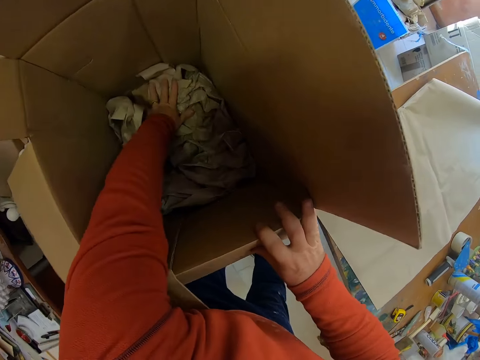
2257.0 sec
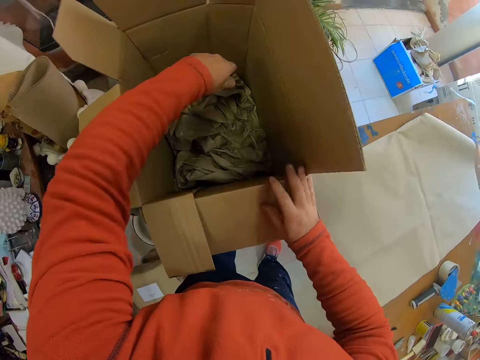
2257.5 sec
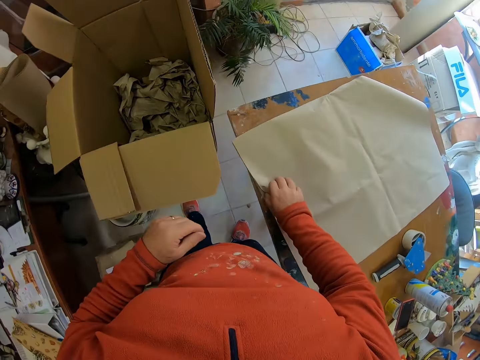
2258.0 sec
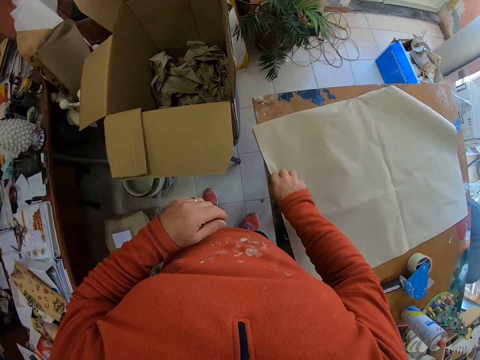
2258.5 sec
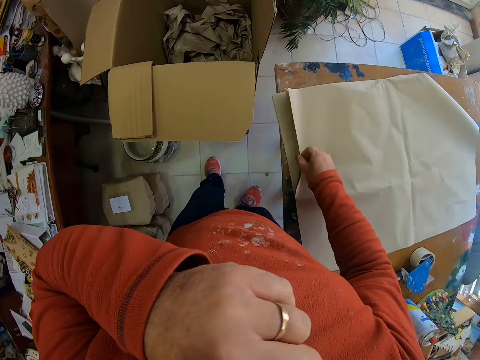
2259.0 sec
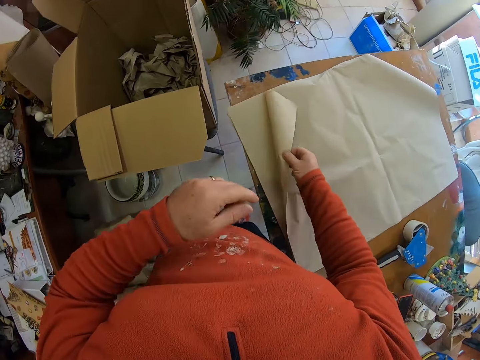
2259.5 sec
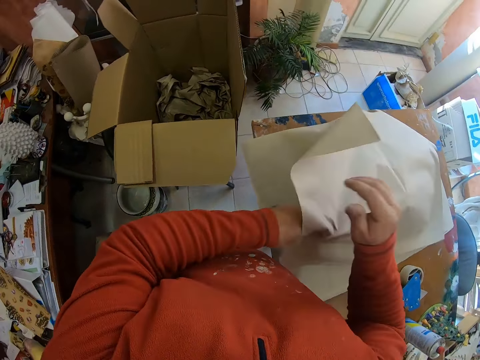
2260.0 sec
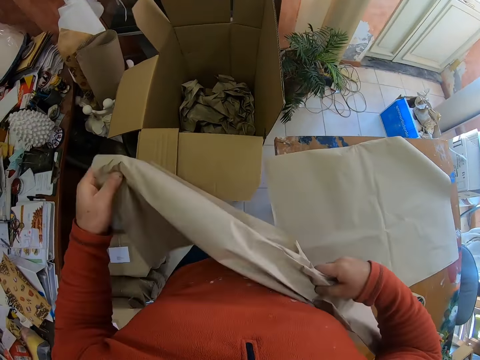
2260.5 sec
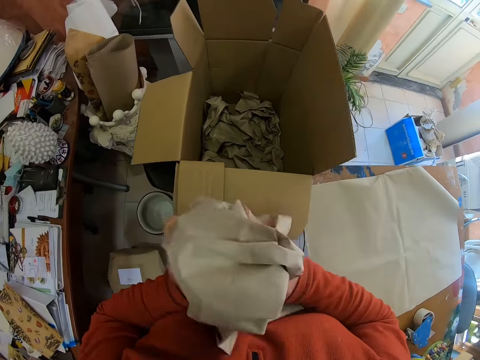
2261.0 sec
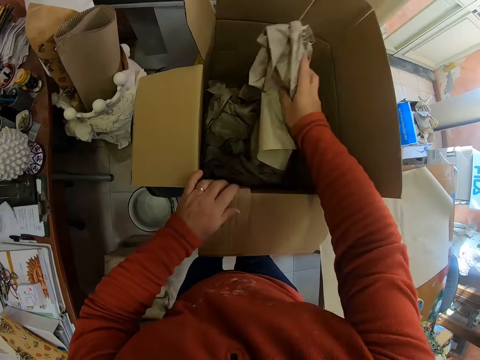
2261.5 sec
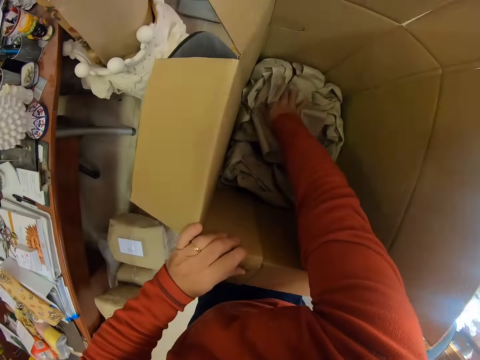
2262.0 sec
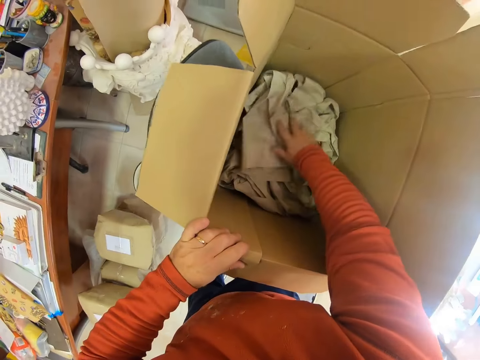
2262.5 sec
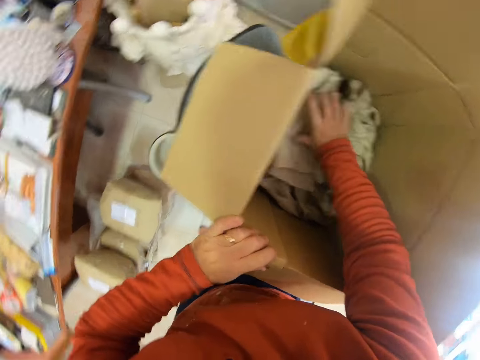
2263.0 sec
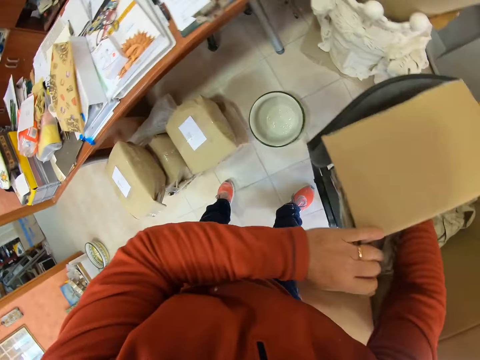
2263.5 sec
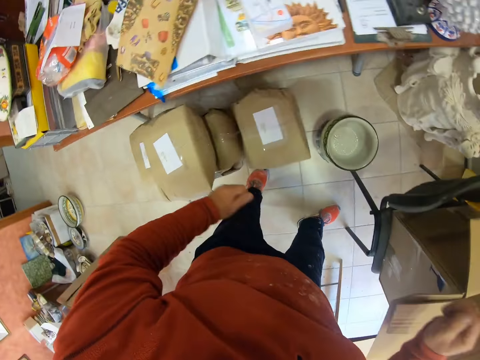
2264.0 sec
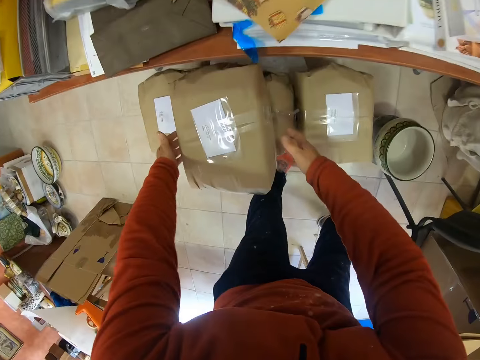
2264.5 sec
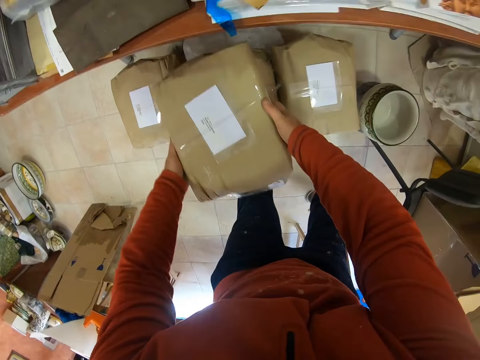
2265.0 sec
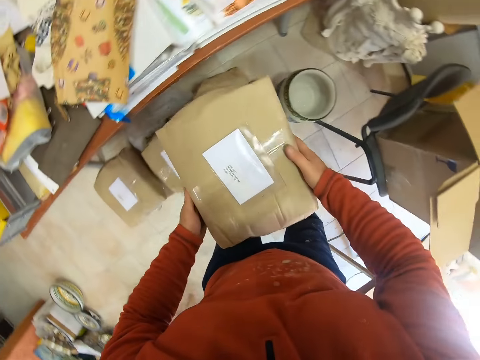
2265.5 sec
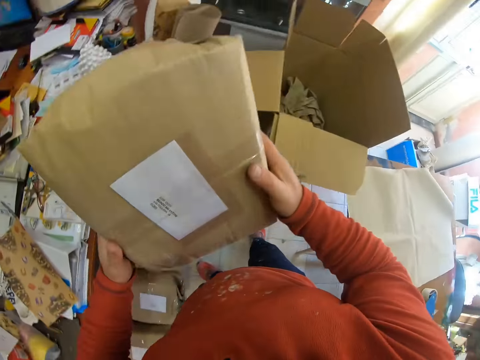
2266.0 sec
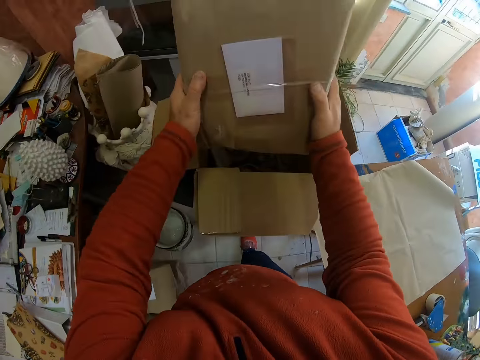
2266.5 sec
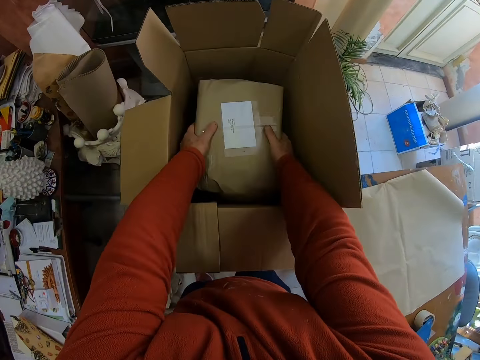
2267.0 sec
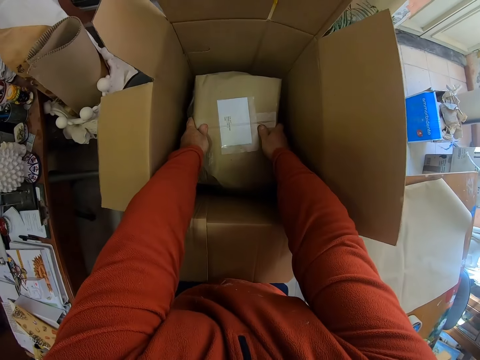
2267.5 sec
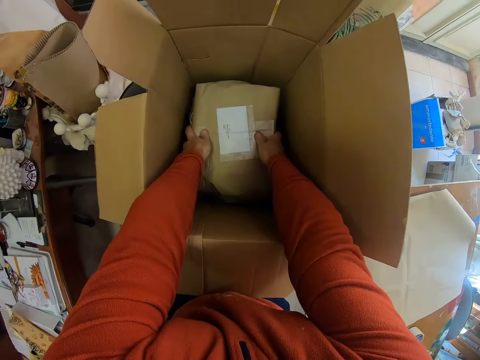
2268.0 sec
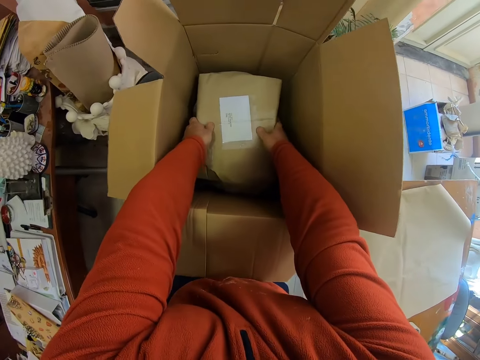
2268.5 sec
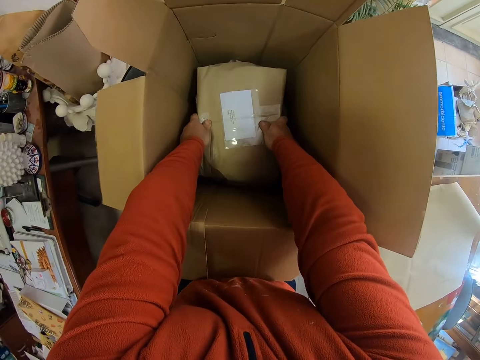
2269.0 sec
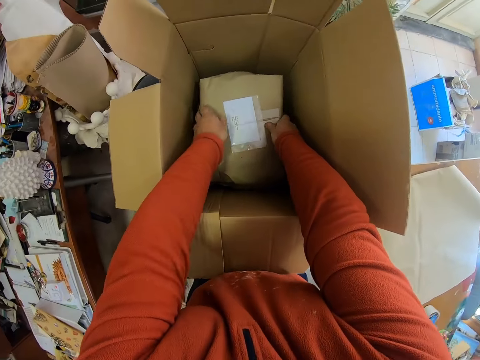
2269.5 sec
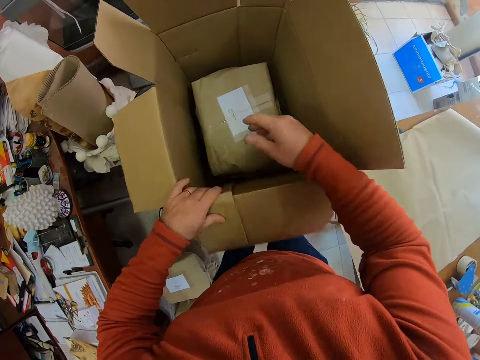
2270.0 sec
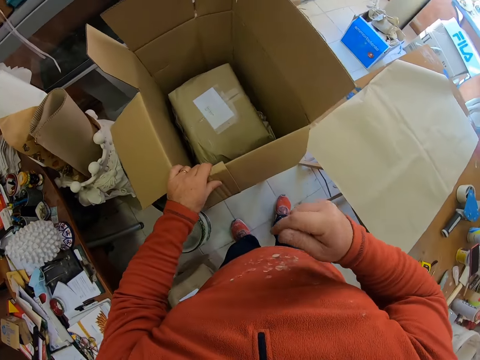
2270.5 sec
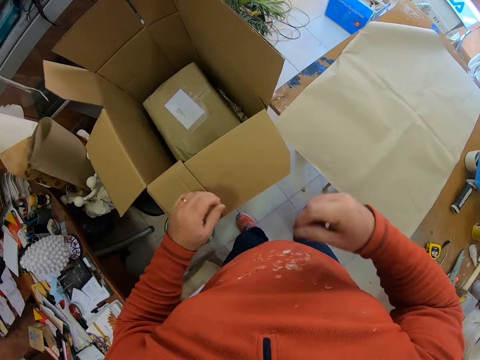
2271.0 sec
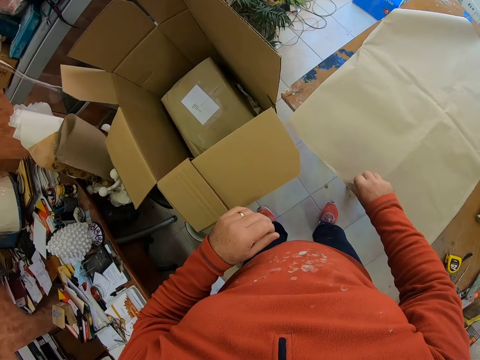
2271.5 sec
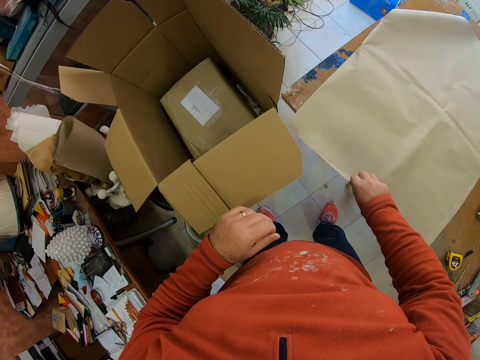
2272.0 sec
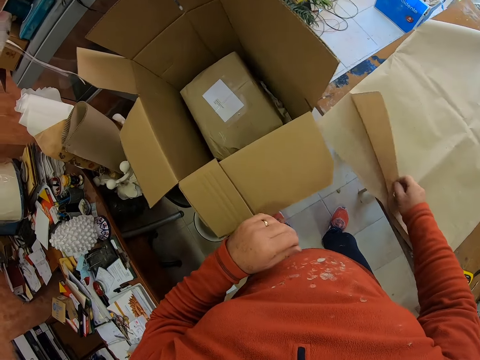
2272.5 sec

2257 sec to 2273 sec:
The camera wearer adjusts pieces of paper in a box. They press the papers in the carton. They pick up another piece of paper. They wrap the paper. They put the piece of paper in the box. They walk around a room. They pick up a package. They put the package in the box. They adjust the package in the box. They pick up a piece of paper.

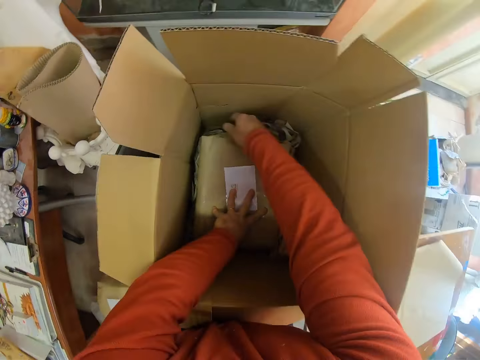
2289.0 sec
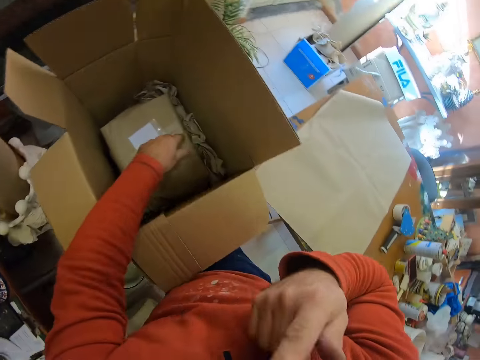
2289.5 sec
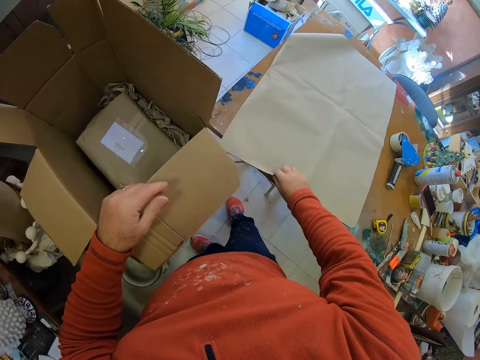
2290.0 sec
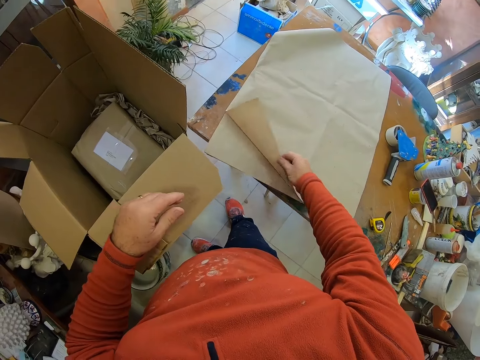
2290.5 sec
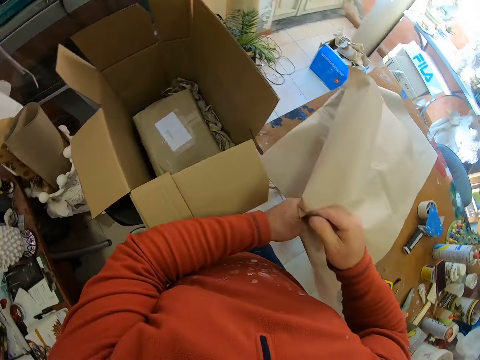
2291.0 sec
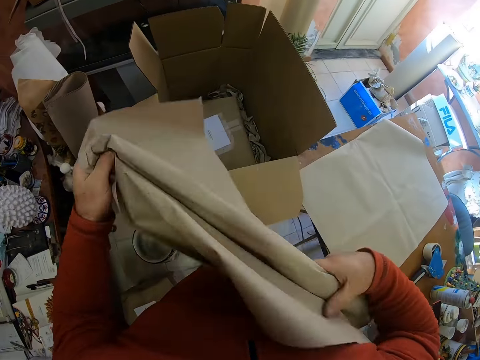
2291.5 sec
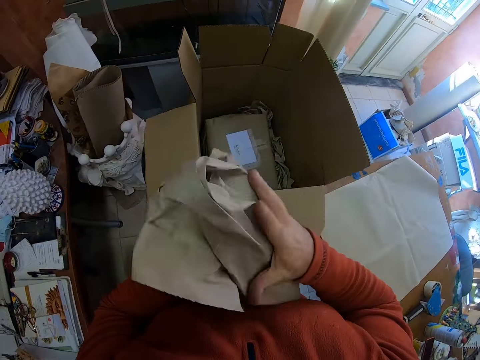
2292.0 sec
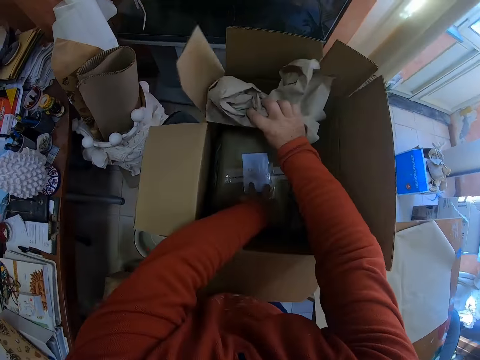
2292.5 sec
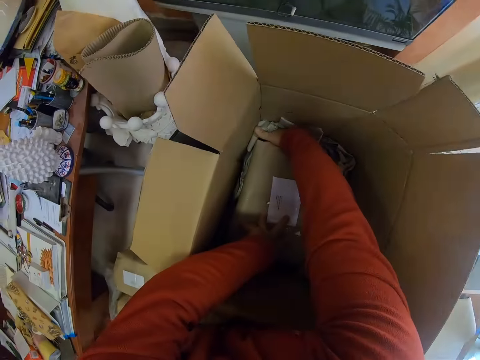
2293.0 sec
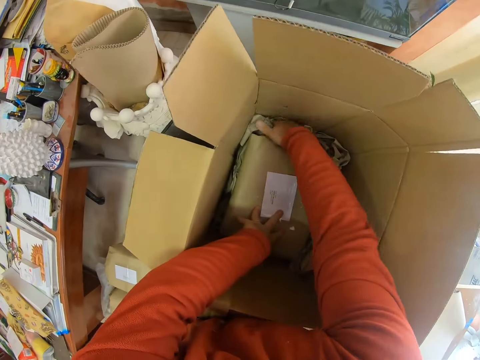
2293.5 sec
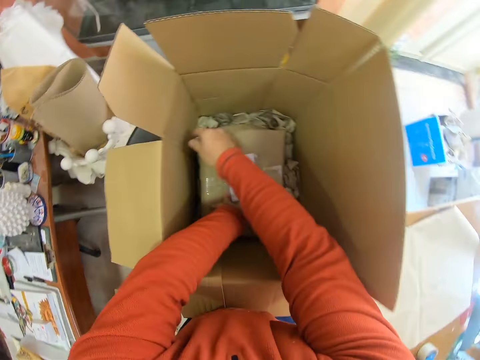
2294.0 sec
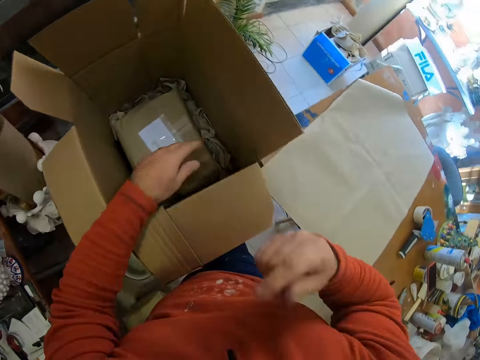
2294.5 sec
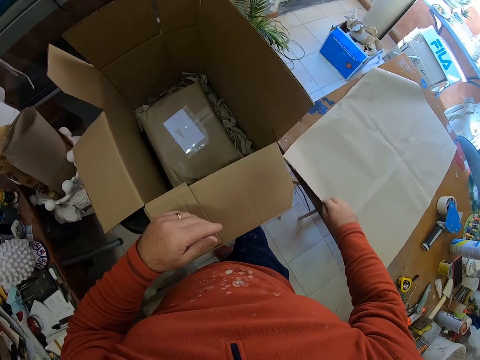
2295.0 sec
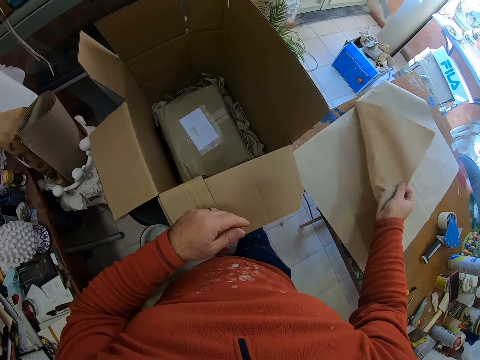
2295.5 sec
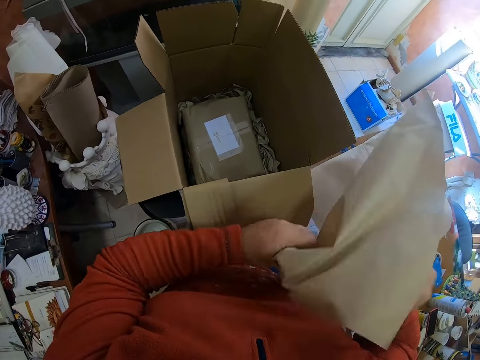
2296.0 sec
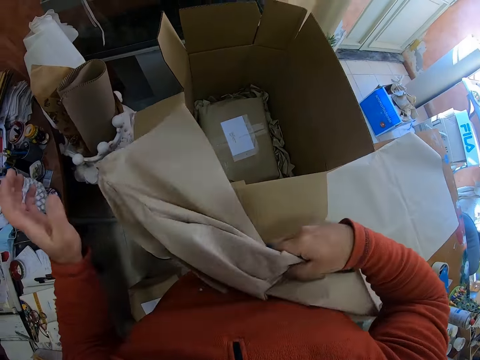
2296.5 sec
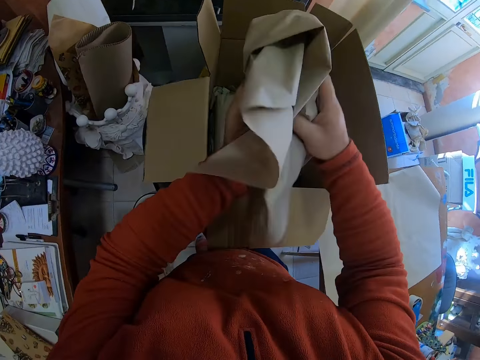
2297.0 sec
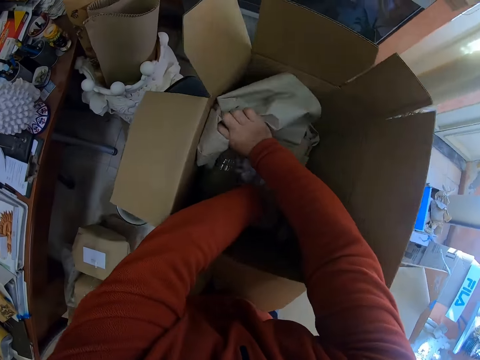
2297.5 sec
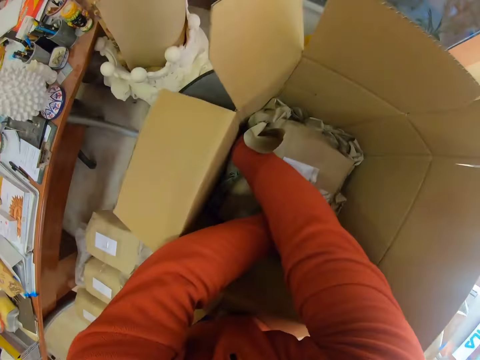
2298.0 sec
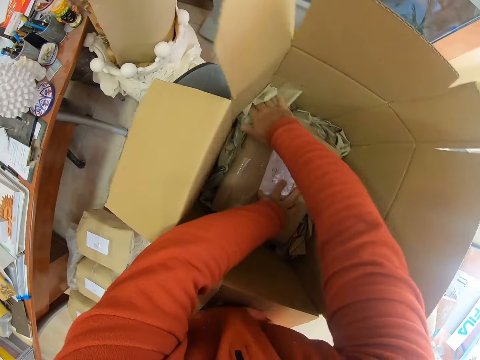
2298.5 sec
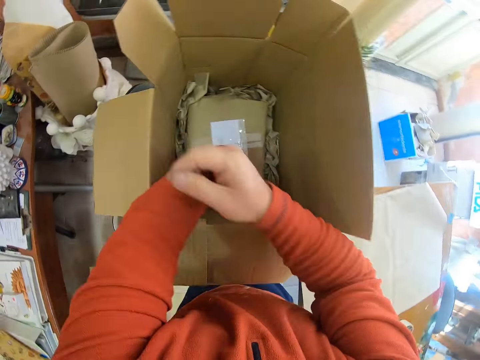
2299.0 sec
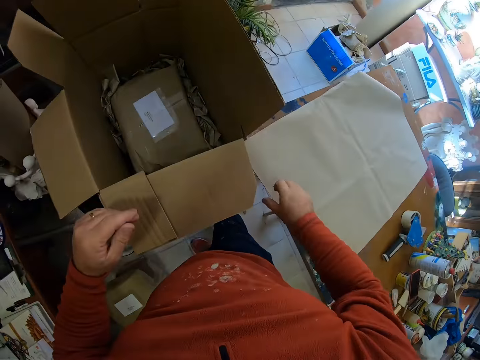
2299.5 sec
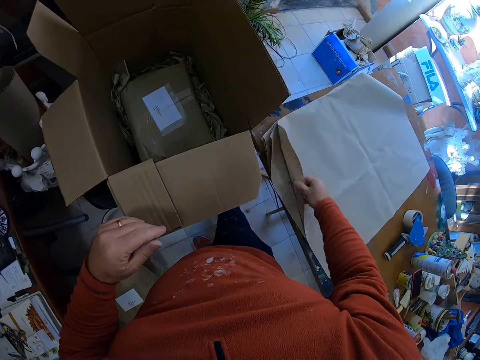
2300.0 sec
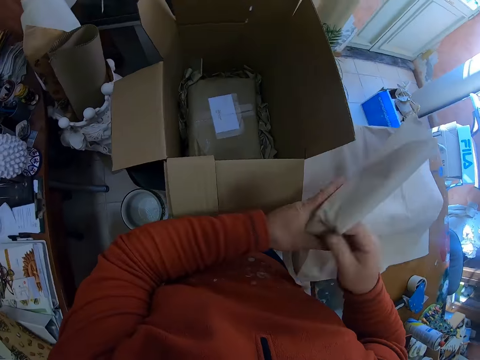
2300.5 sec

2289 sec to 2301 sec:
The camera wearer picks up another piece of paper. They wrap the paper. They put the piece of paper in a box. They pick up another piece of paper. They wrap the paper. They put the piece of paper in the box. They pick up another piece of paper.
